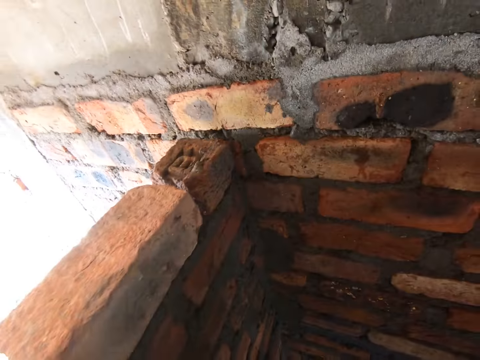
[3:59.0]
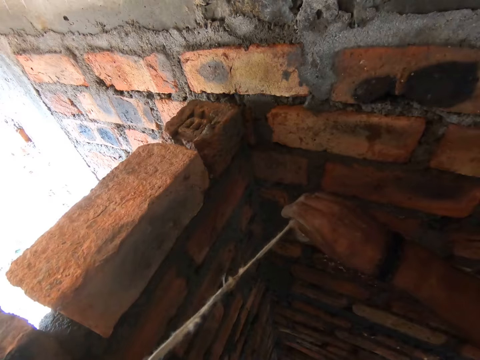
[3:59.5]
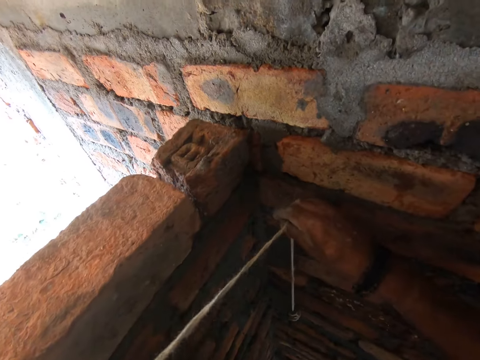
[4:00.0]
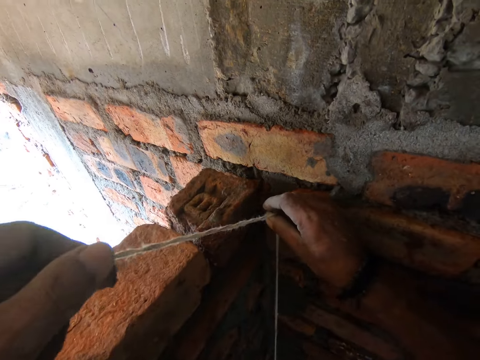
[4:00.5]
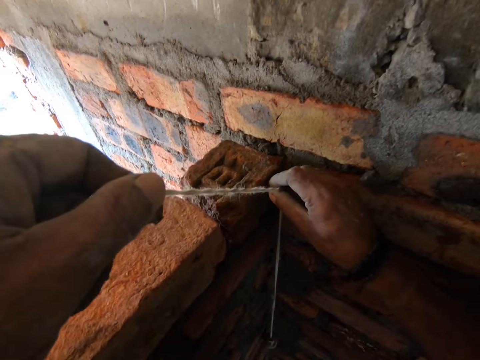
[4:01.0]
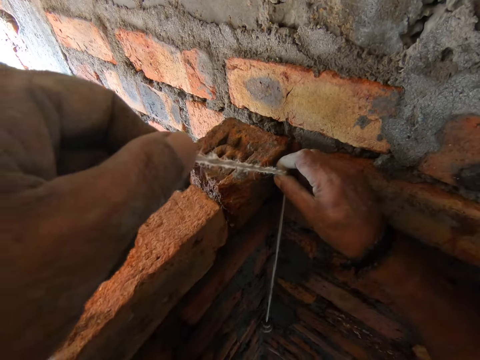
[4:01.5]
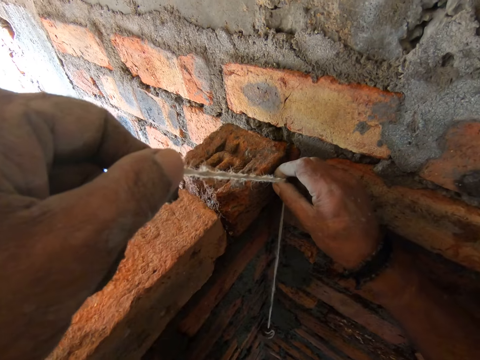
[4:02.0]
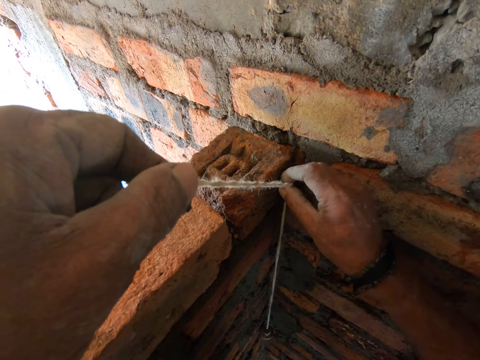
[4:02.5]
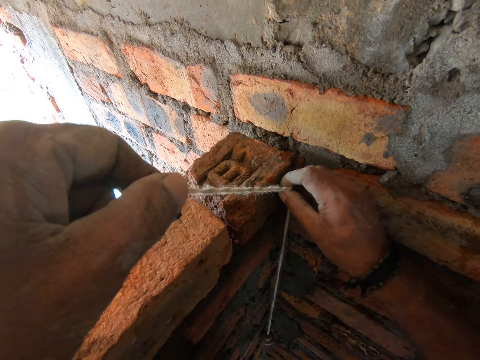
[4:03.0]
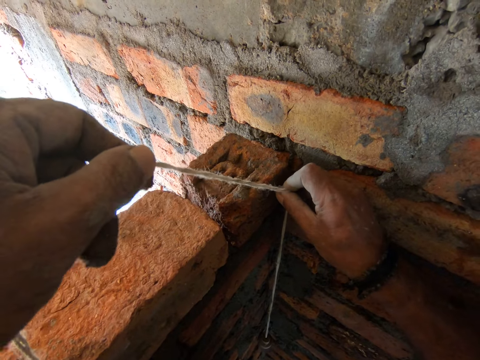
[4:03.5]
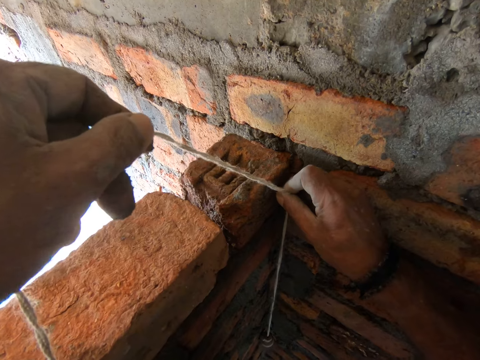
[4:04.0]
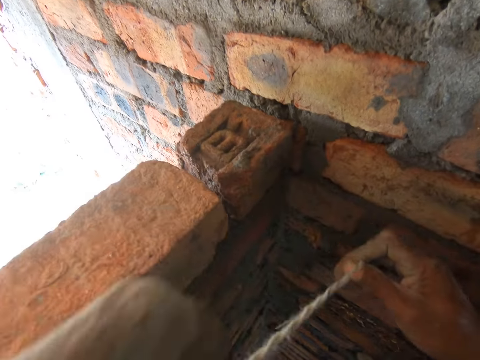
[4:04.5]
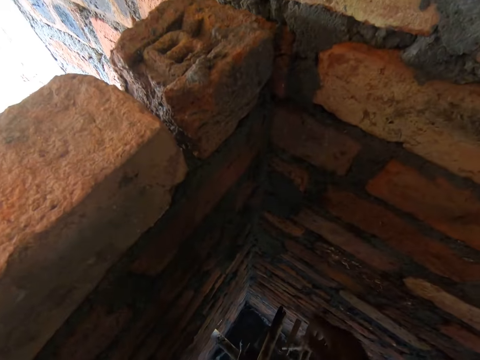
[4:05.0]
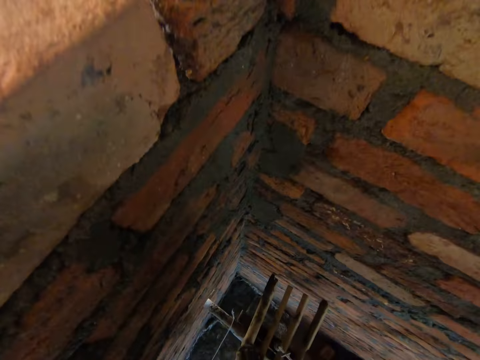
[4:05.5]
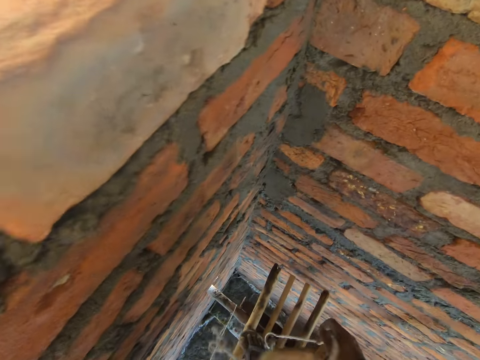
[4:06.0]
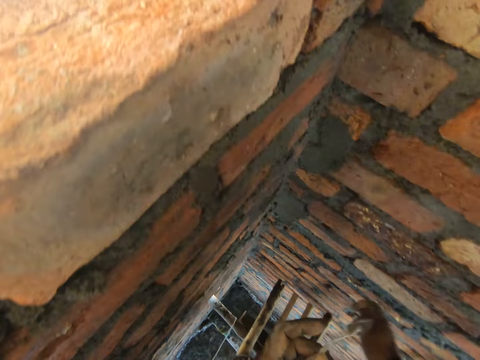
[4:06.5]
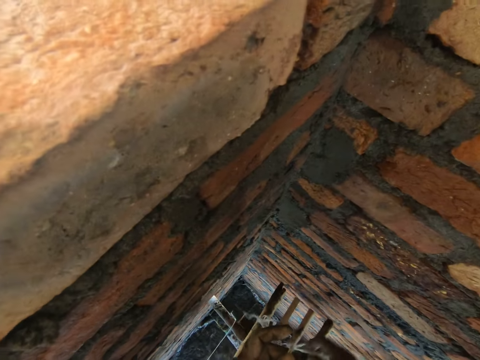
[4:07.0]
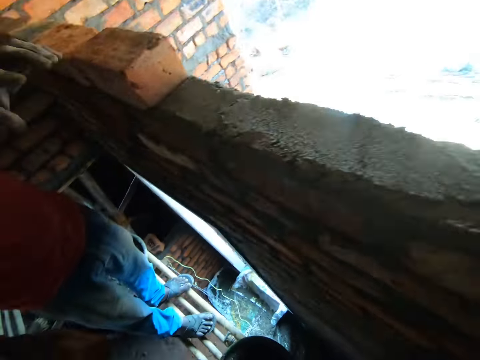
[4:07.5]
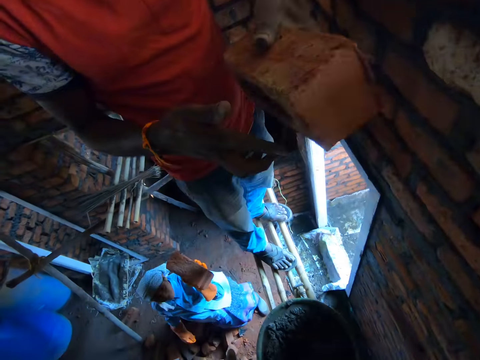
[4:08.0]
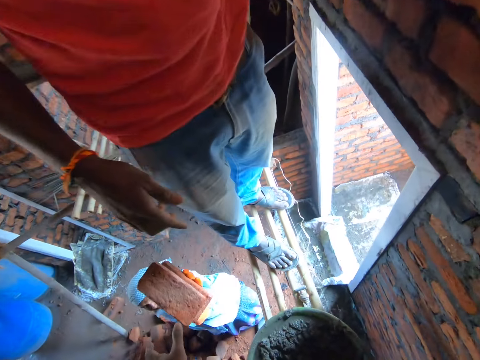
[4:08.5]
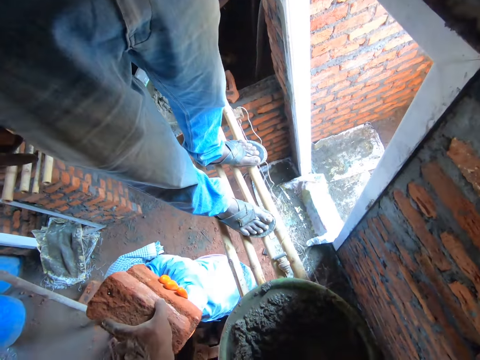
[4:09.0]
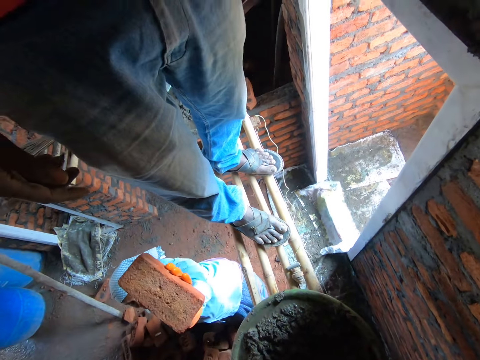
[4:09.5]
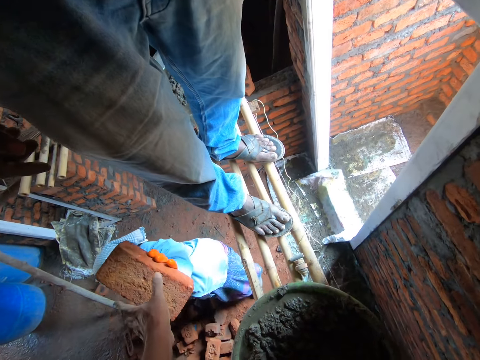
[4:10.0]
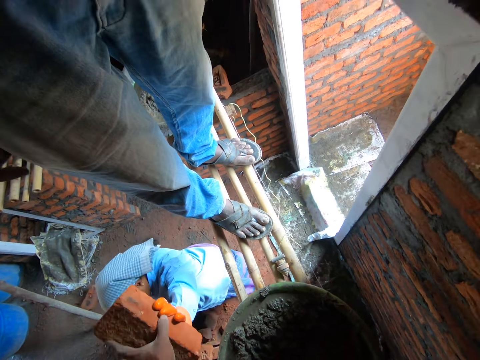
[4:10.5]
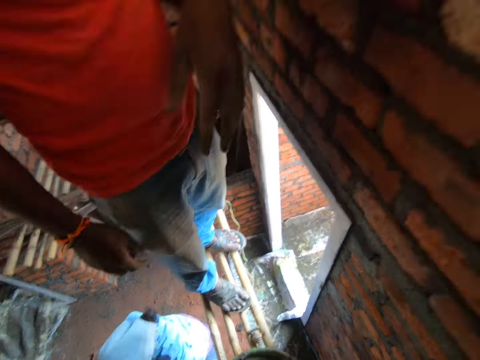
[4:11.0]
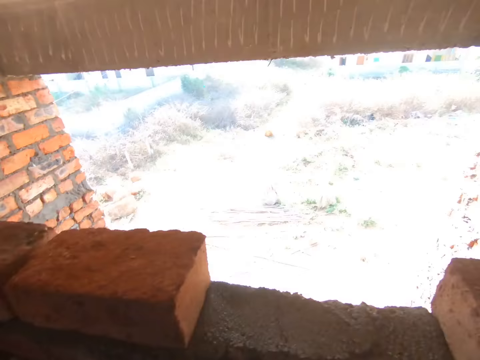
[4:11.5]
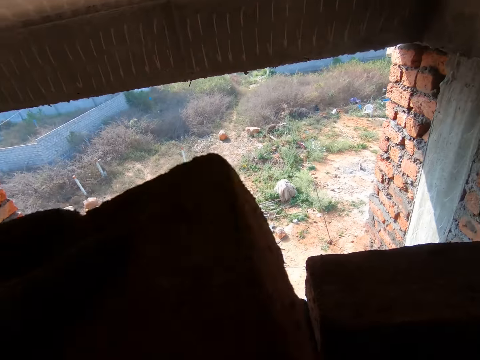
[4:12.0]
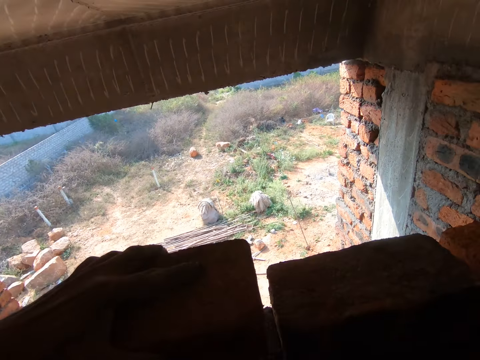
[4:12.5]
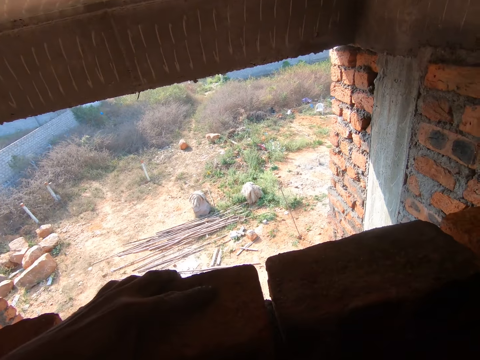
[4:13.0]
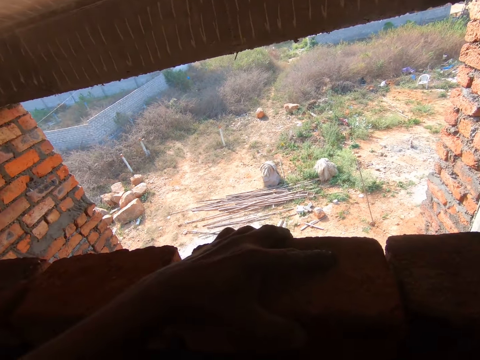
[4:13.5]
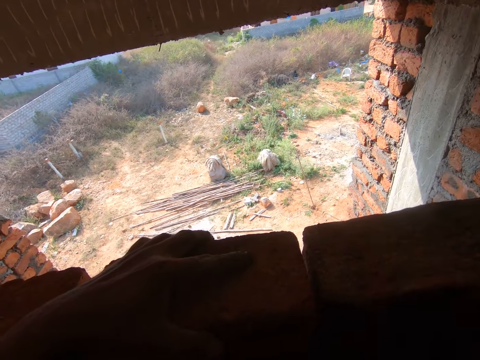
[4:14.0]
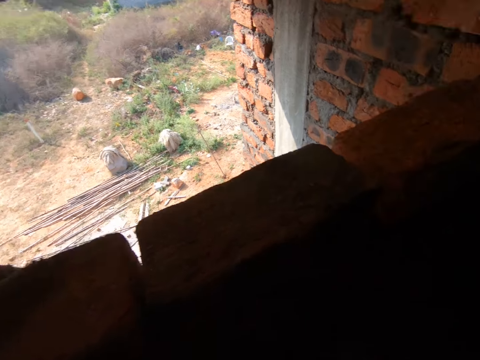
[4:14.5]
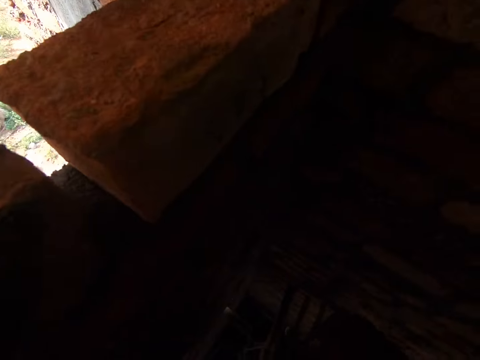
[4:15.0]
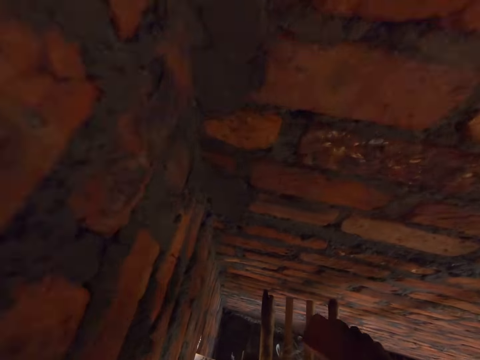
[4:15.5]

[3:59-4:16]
The camera wearer measures the wall with a plumb bob. They look at the plumb bob. They put the plumb bob on the scaffold. They turn around. They take bricks from a woman. They turn around. They put a brick on the wall, on the concrete. They turn around.

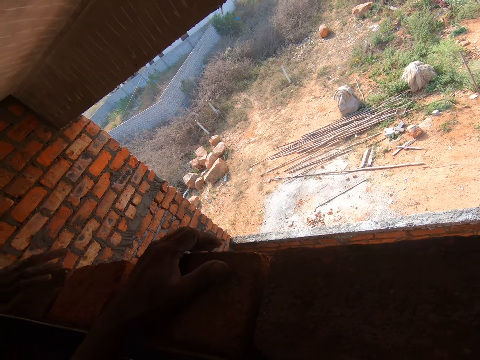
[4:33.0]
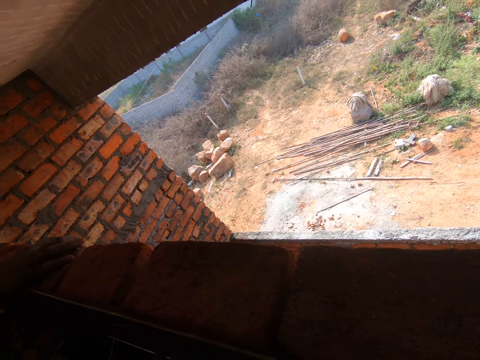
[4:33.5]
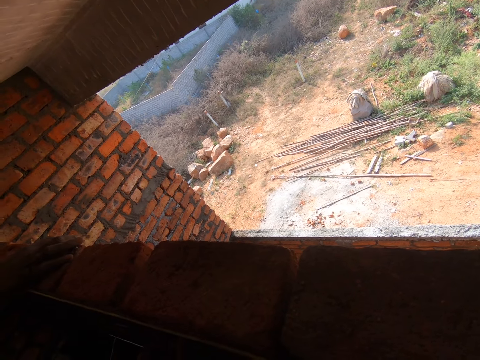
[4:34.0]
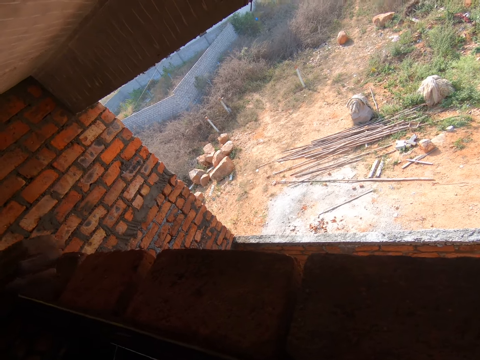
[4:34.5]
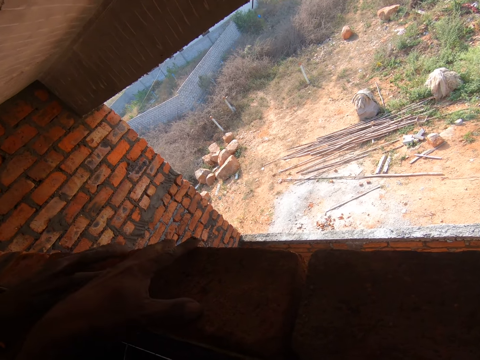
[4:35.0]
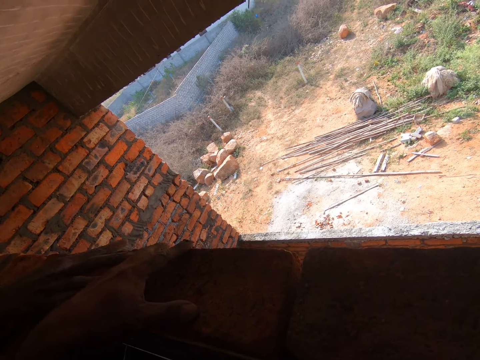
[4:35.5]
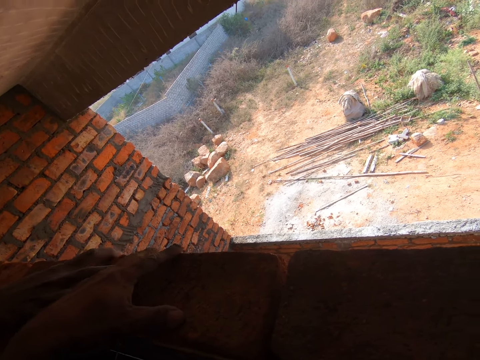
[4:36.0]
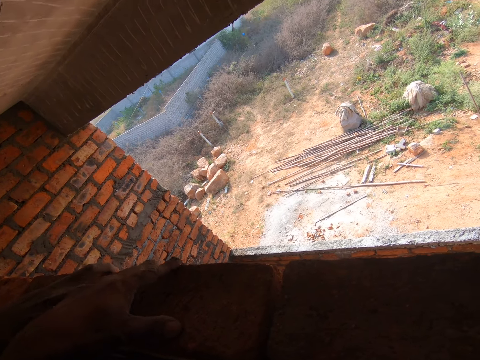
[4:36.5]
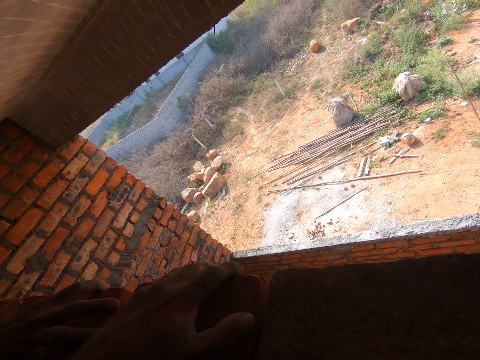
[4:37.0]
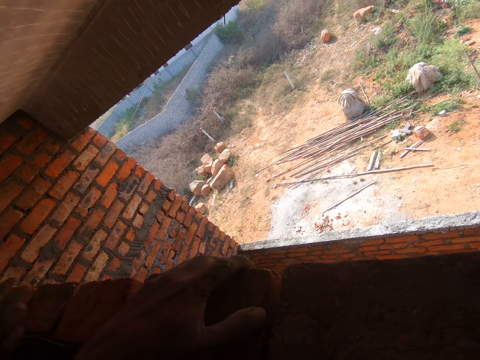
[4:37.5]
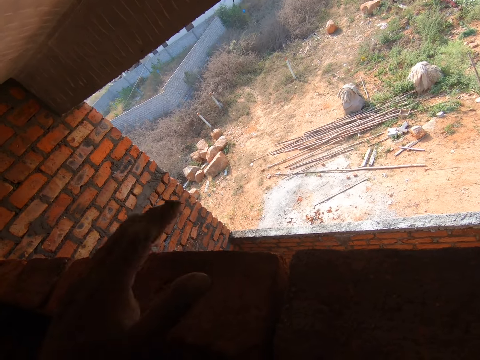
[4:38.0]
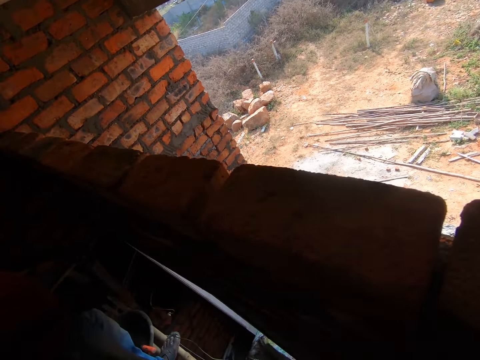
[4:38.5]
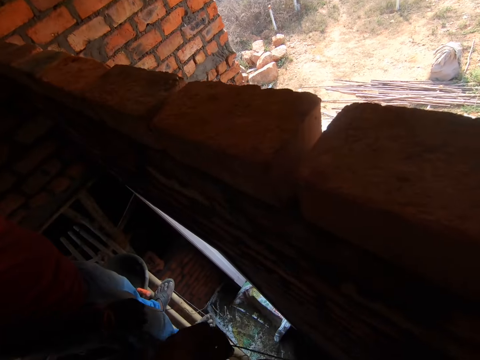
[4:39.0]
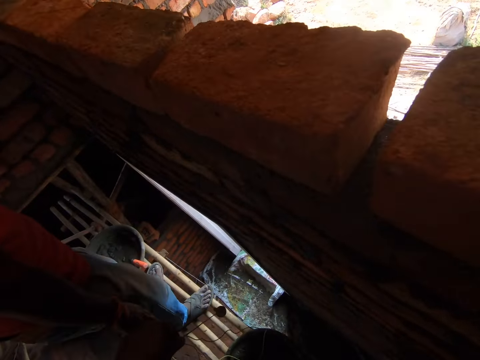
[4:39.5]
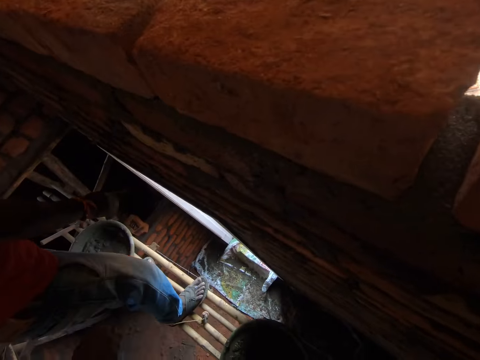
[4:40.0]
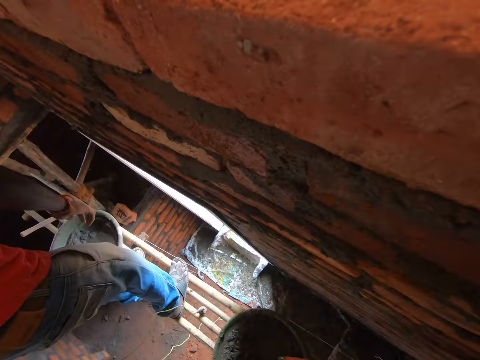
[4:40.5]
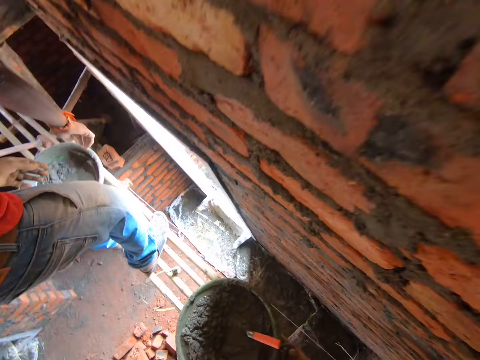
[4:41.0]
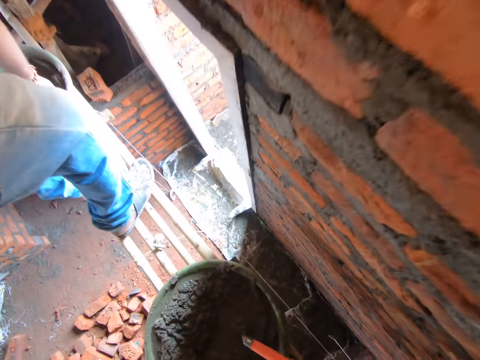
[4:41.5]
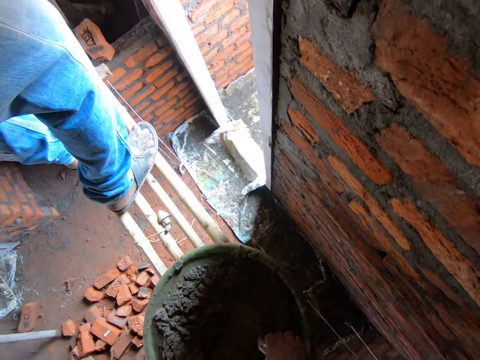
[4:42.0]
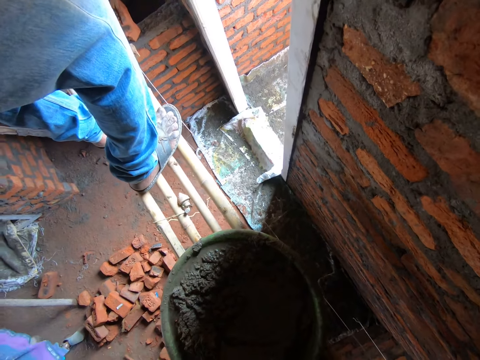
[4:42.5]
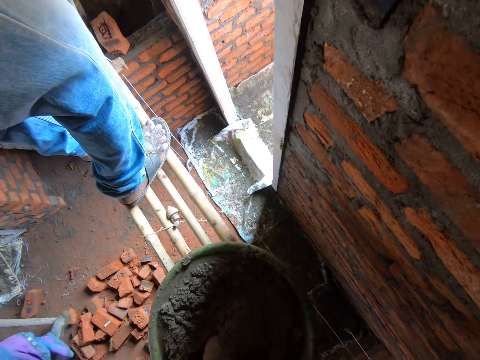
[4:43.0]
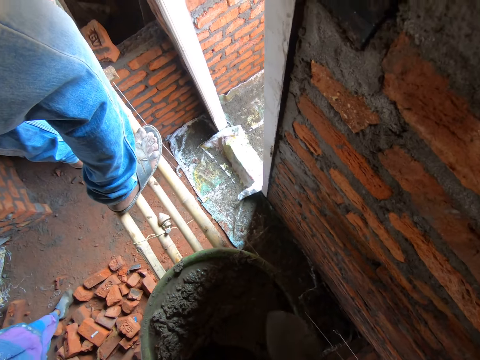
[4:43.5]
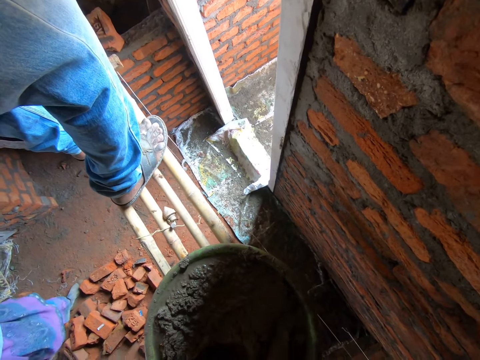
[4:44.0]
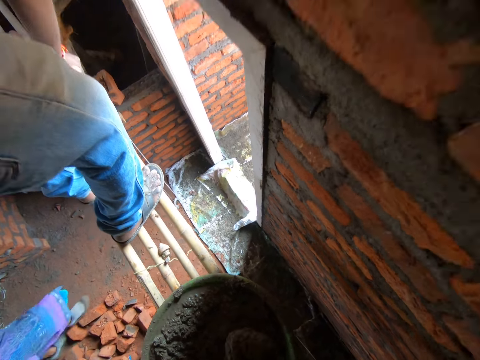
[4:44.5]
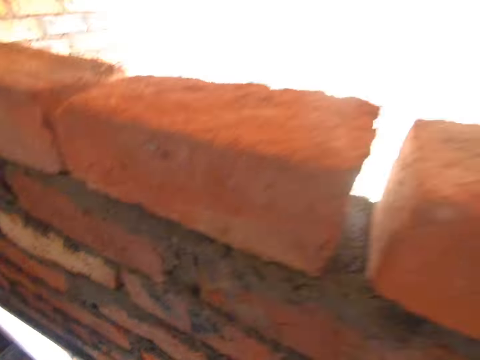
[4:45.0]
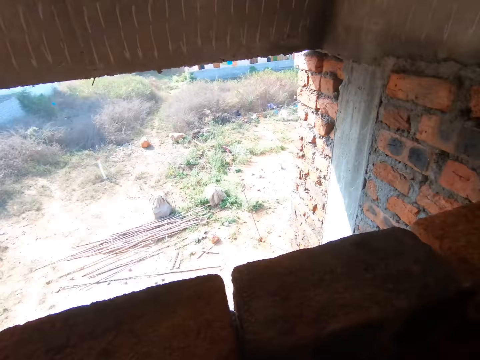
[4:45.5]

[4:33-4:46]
The camera wearer moves the left hand. They adjust the brick. They give a person a plumb bob. They pick up a trowel from the basin. They mix concrete cement with the trowel. They scoop the concrete cement with the trowel. They turn around.
